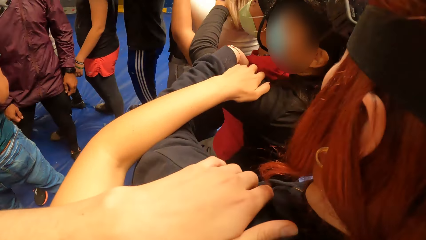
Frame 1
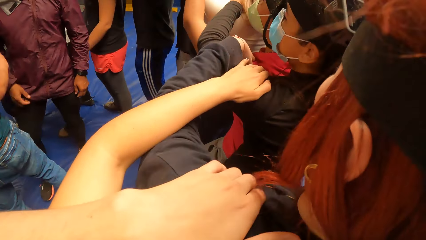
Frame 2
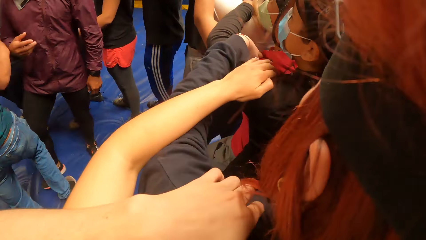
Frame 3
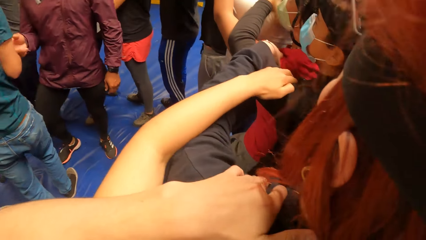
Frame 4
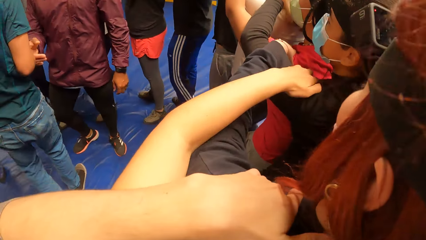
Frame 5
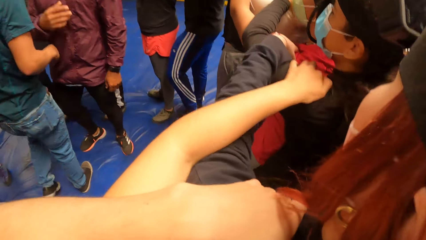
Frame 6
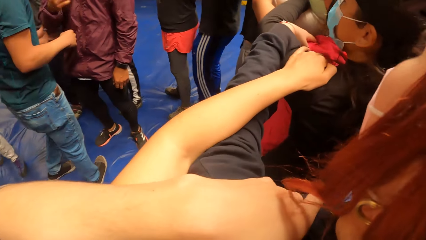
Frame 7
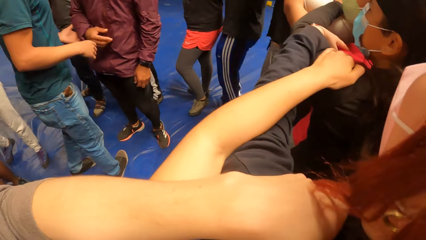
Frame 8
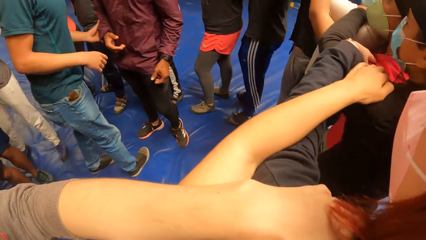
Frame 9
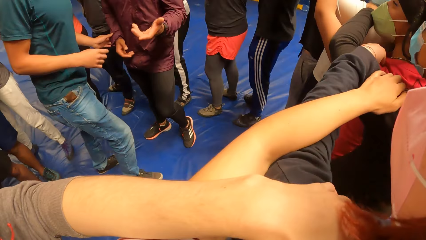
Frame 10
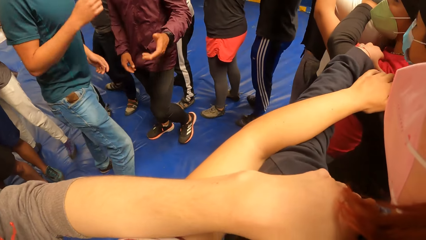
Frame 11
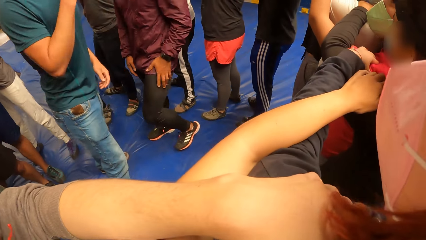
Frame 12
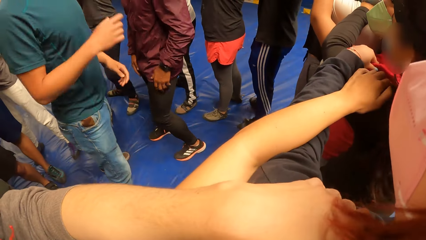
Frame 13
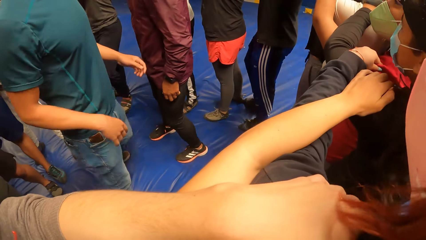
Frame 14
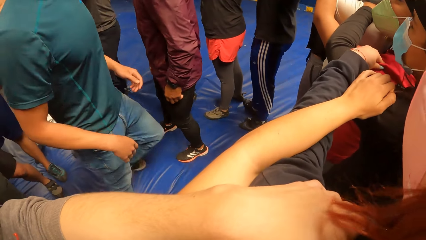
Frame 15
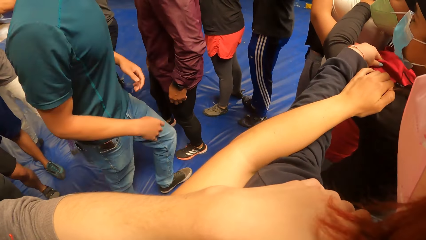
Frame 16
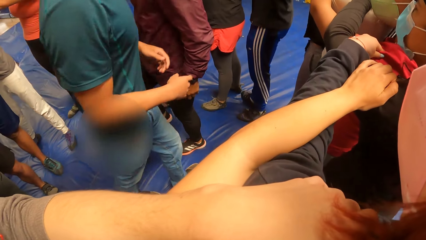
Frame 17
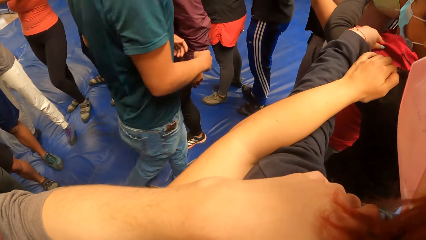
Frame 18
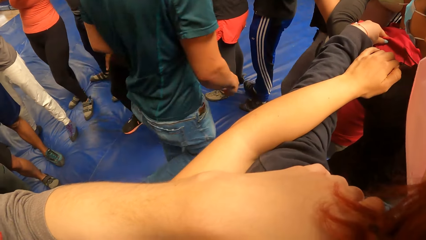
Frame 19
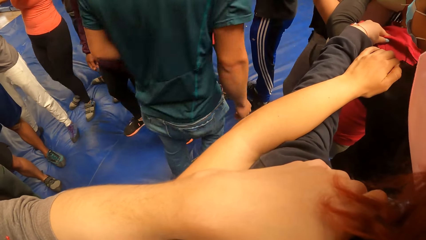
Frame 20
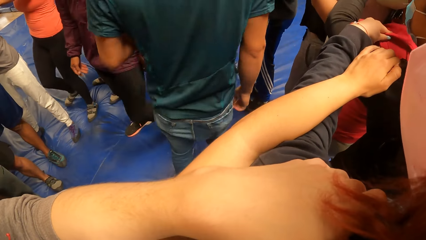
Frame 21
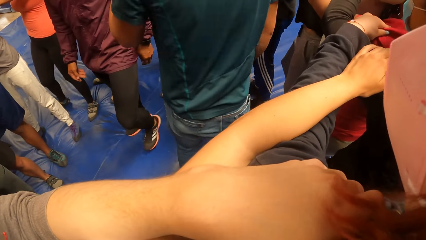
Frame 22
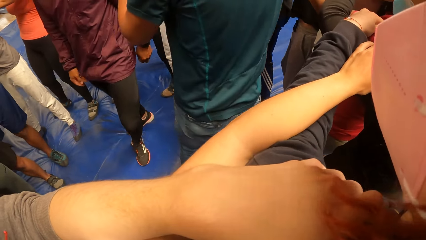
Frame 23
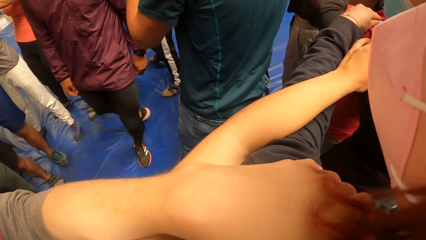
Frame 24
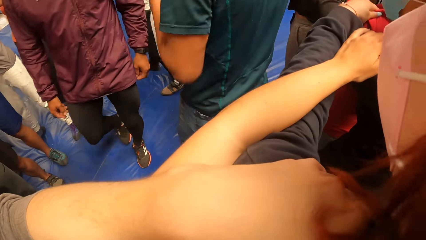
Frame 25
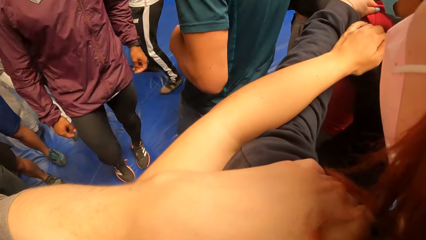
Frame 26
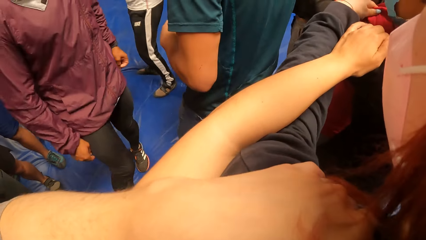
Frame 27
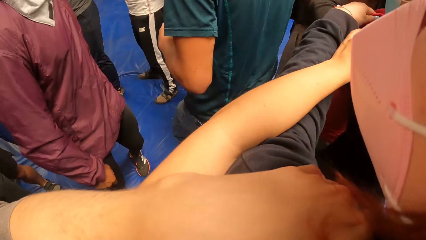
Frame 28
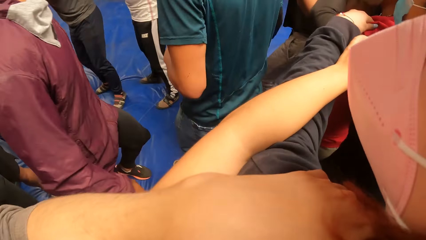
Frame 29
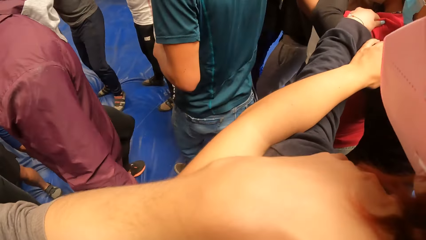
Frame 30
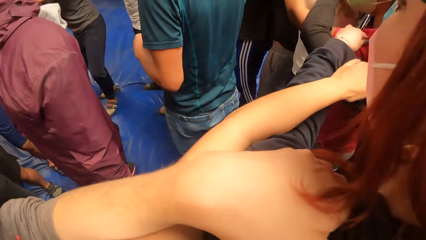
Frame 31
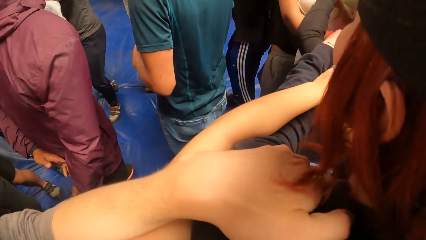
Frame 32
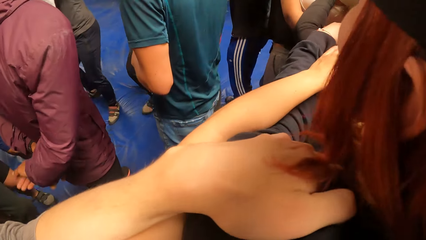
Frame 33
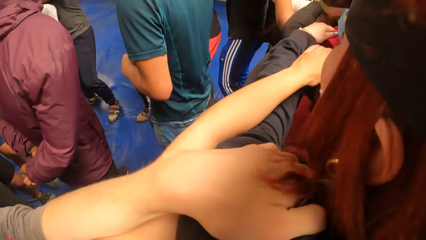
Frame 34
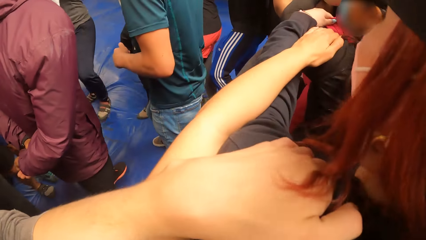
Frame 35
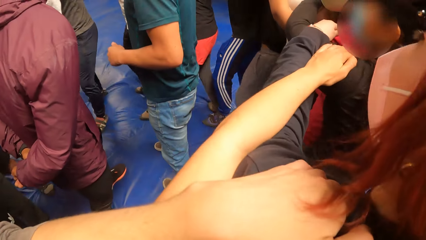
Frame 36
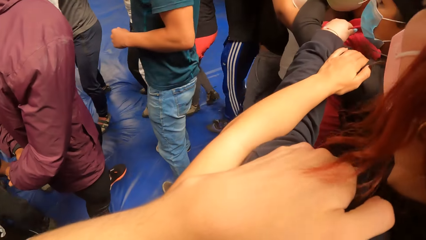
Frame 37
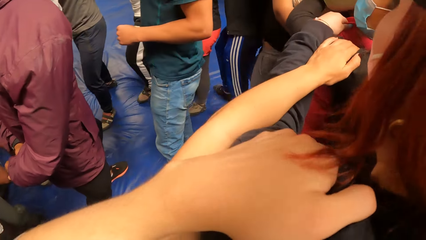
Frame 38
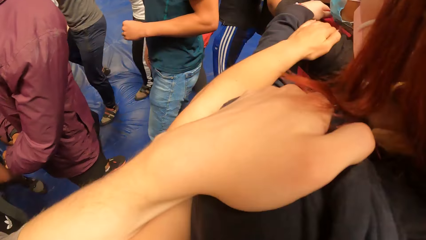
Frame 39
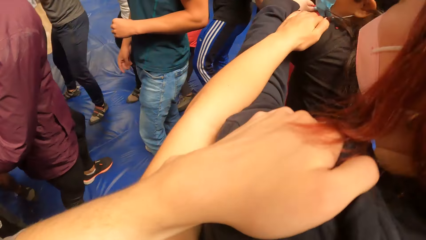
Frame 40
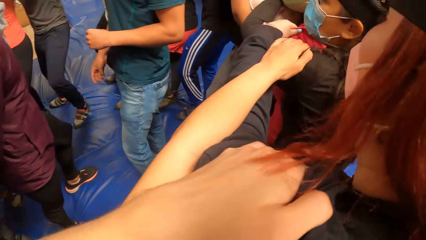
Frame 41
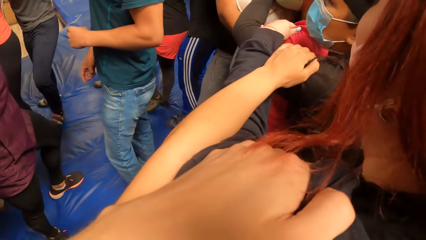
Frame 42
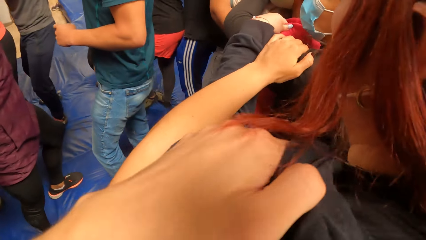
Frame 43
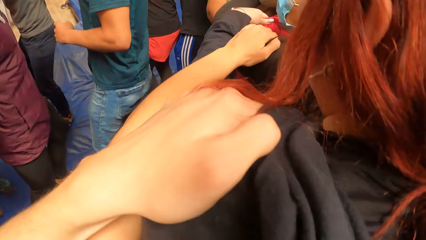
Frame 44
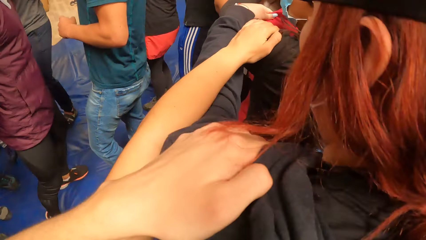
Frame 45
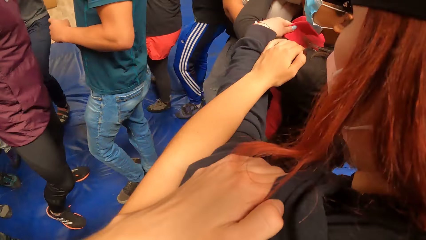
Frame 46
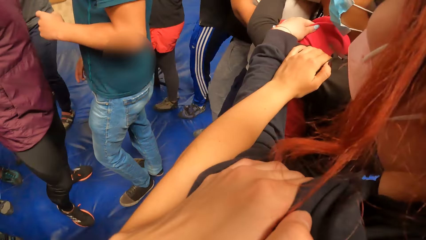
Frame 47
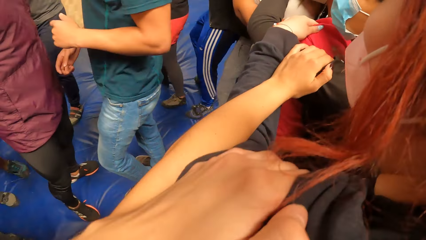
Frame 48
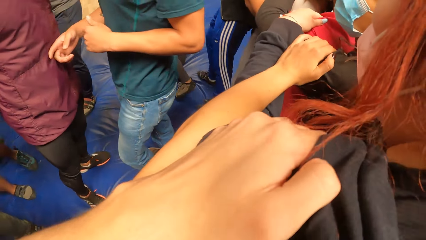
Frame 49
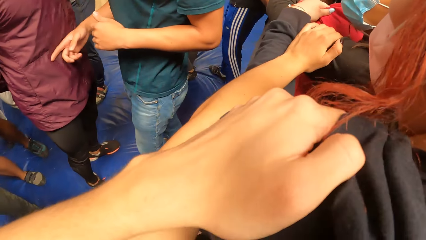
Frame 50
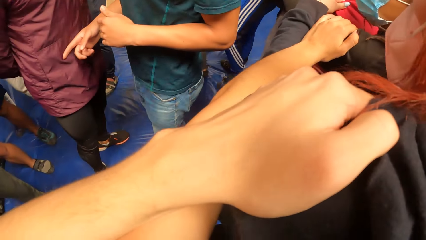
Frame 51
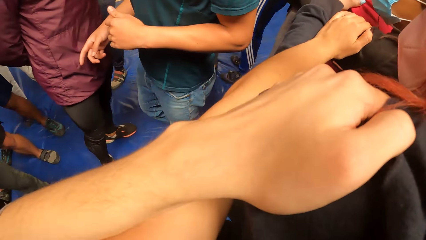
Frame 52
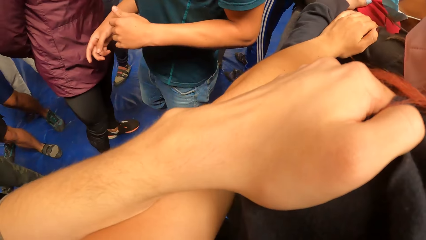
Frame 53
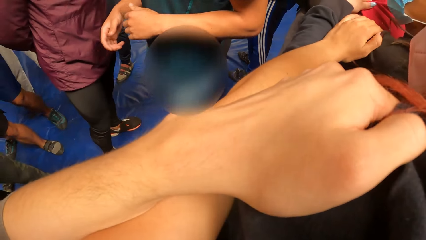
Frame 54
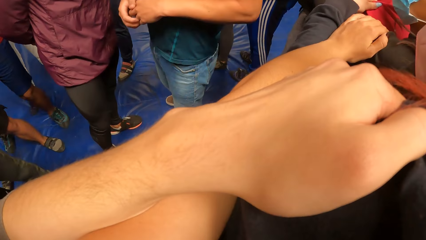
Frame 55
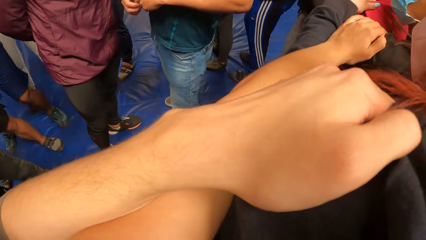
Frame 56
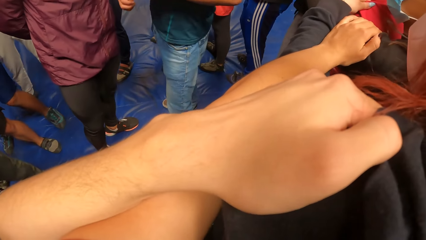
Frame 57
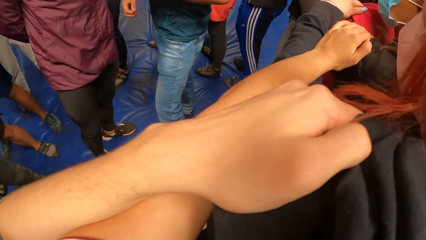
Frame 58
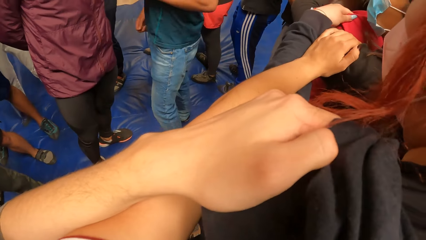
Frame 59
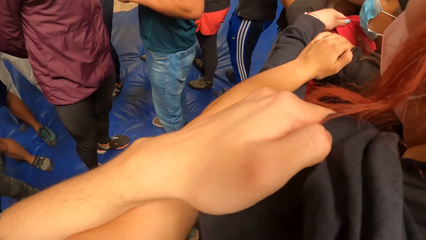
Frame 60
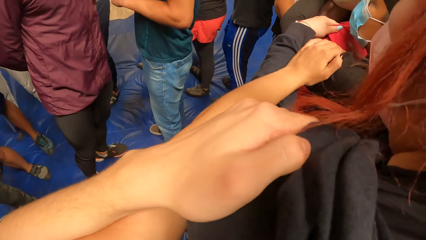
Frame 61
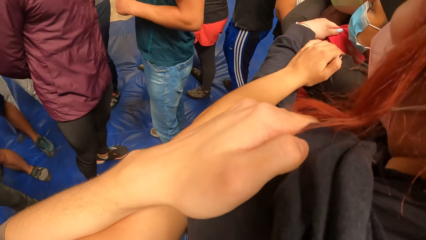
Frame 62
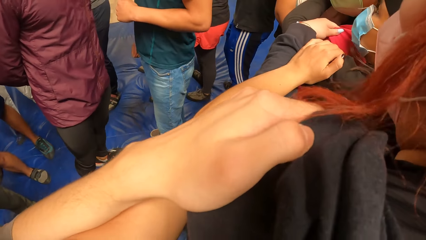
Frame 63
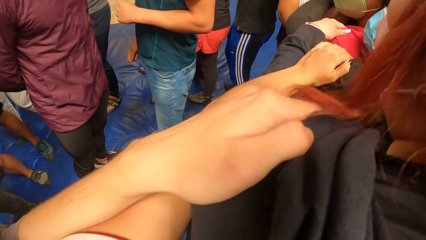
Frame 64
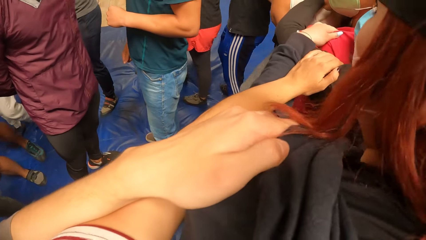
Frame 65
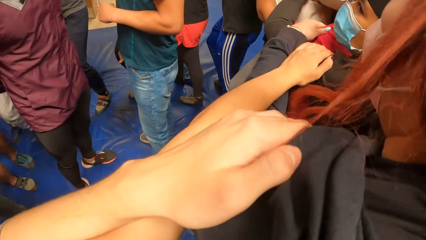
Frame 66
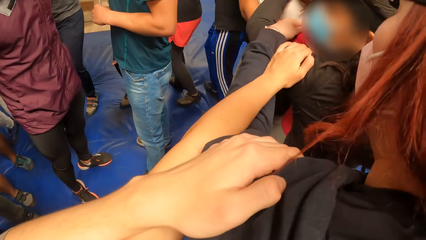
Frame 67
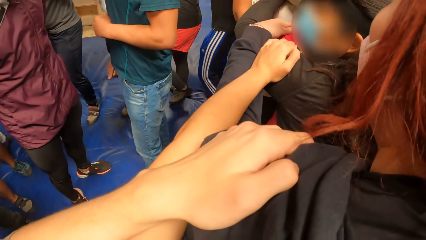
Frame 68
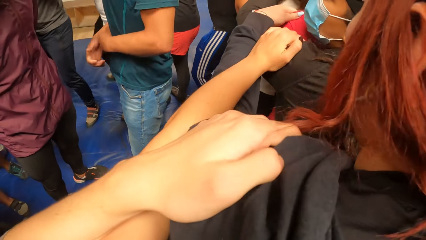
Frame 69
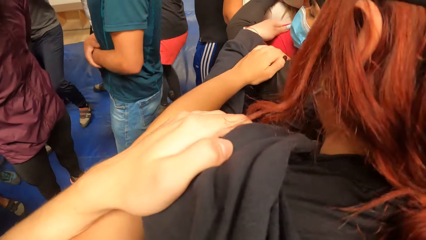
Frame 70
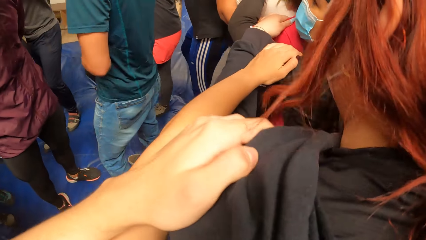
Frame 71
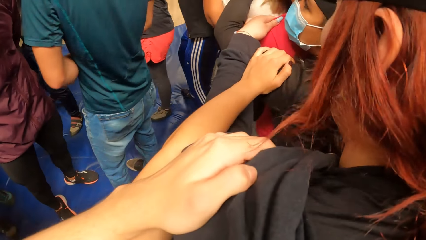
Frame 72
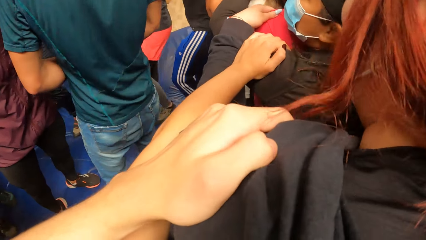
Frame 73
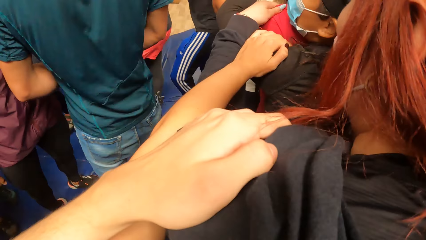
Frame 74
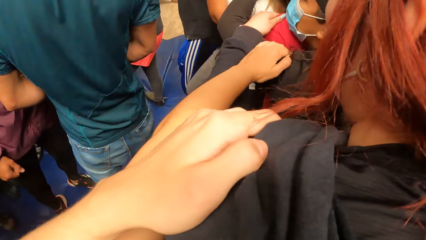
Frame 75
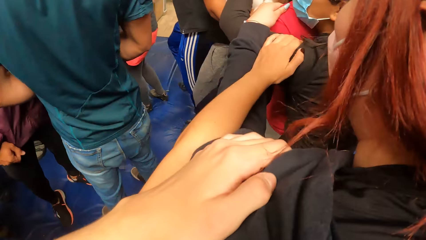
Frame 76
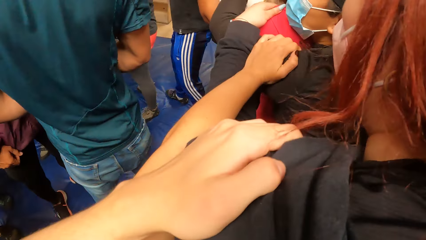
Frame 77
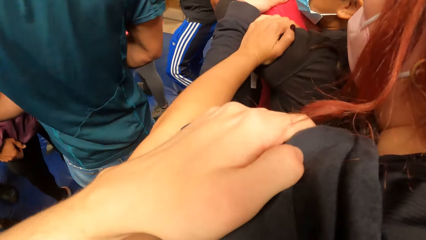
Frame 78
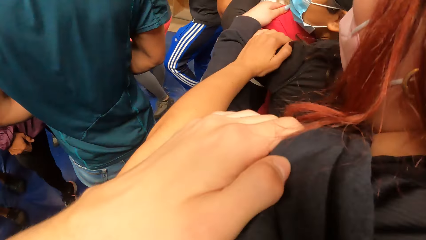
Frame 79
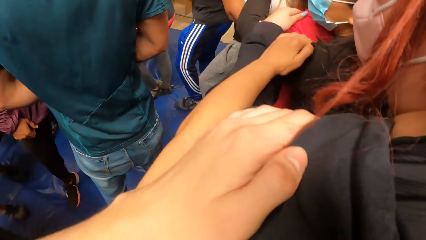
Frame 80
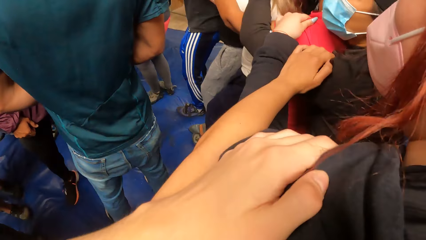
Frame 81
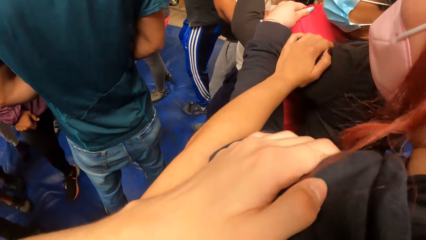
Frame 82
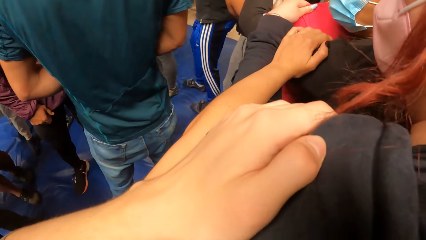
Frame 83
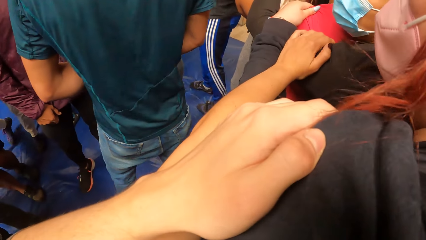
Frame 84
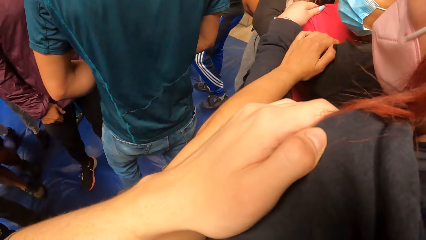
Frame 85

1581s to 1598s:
A lady holds another lady's arms from the back. A man moves at the center of the circle. Another man moves at the center of the circle. The camera wearer holds the first lady's shoulders. They move forward in circles.
